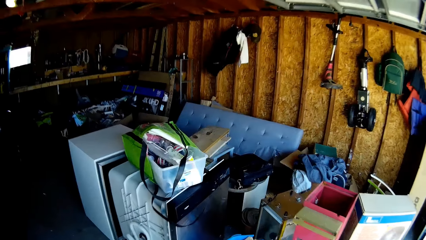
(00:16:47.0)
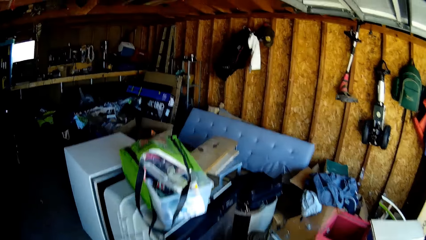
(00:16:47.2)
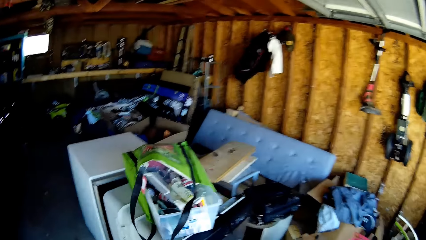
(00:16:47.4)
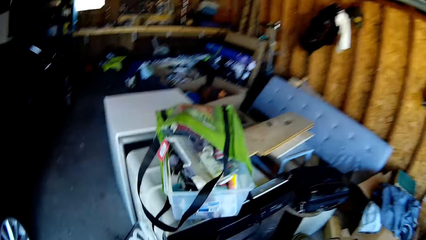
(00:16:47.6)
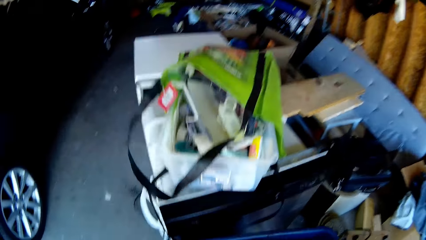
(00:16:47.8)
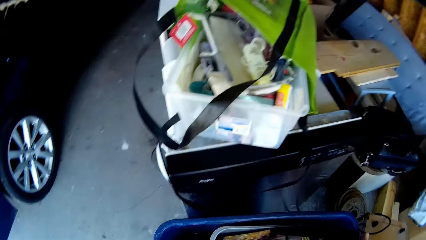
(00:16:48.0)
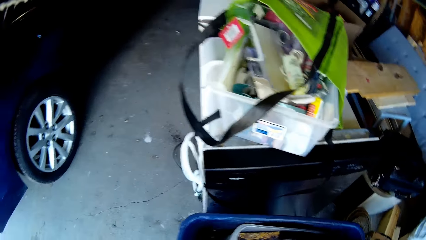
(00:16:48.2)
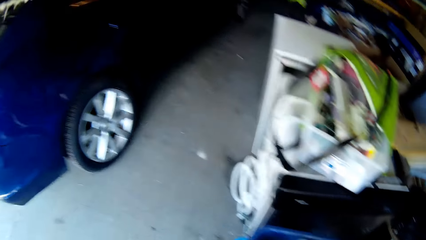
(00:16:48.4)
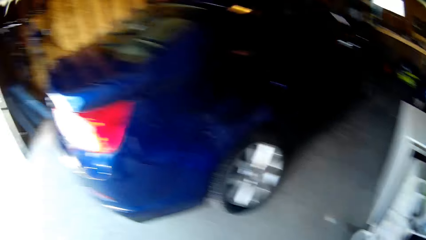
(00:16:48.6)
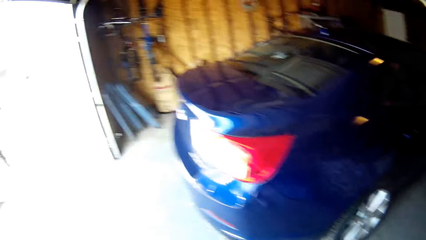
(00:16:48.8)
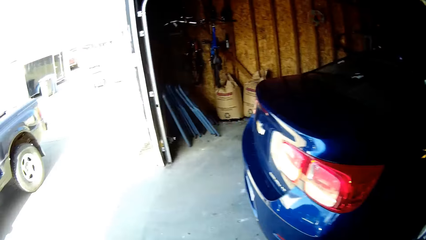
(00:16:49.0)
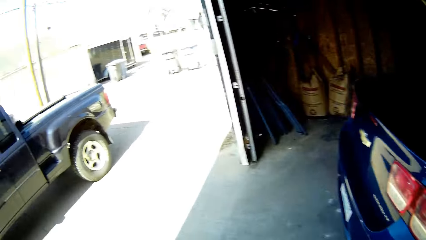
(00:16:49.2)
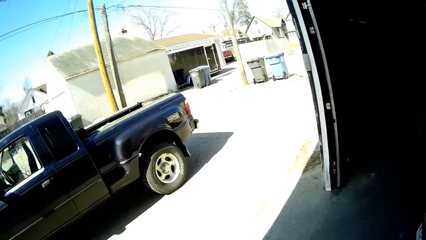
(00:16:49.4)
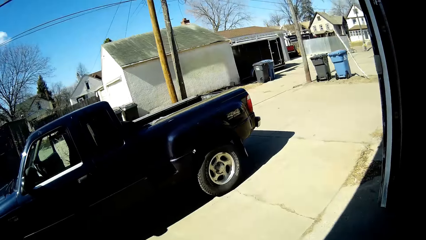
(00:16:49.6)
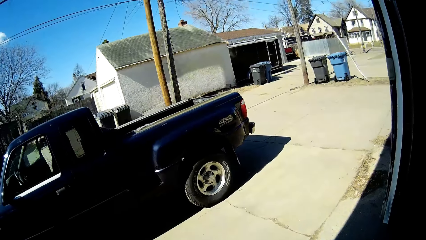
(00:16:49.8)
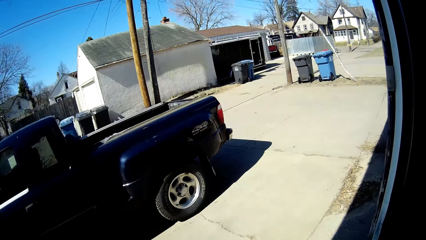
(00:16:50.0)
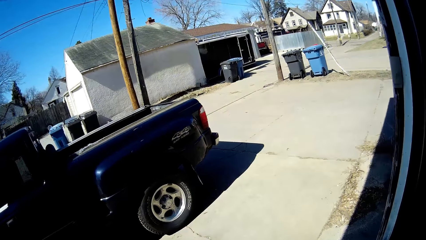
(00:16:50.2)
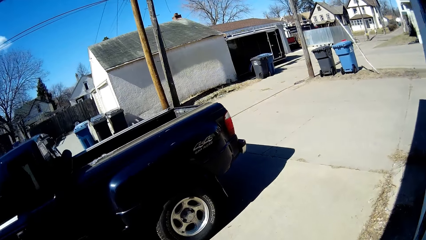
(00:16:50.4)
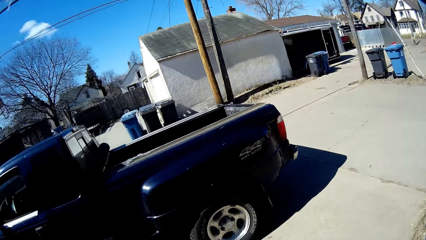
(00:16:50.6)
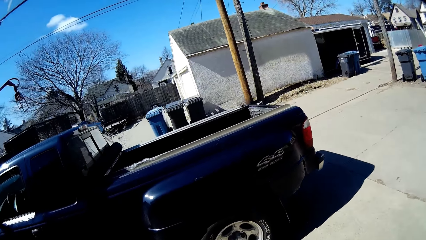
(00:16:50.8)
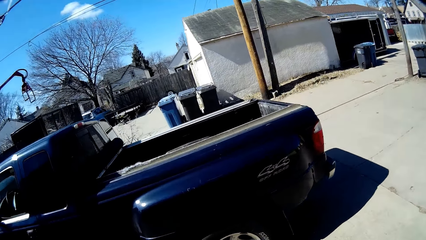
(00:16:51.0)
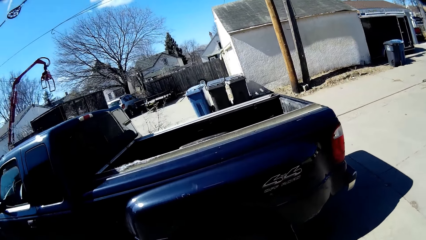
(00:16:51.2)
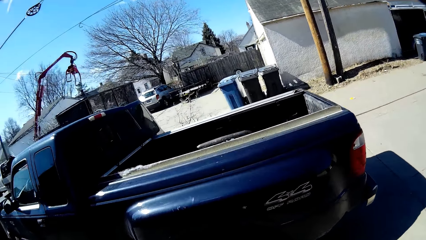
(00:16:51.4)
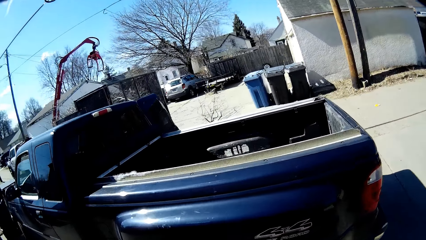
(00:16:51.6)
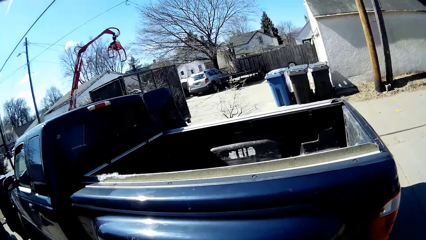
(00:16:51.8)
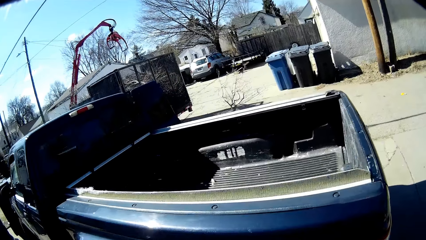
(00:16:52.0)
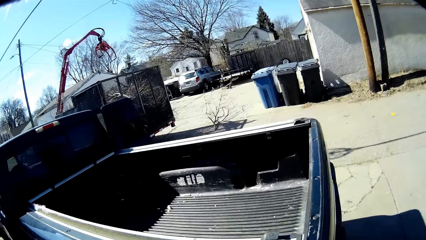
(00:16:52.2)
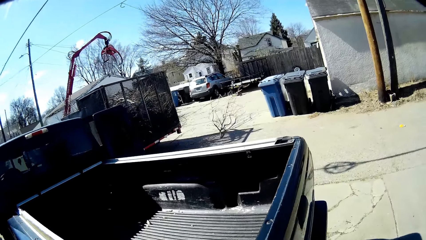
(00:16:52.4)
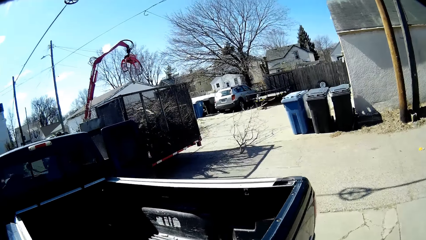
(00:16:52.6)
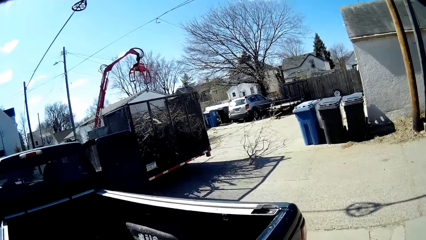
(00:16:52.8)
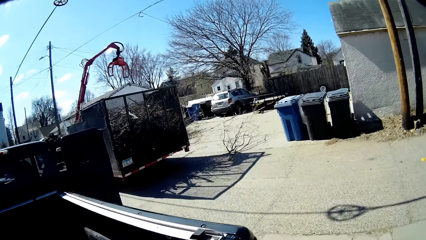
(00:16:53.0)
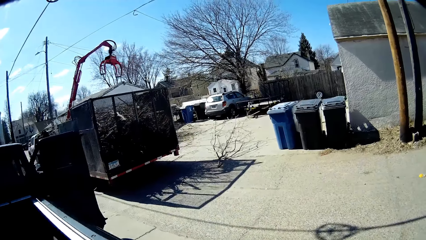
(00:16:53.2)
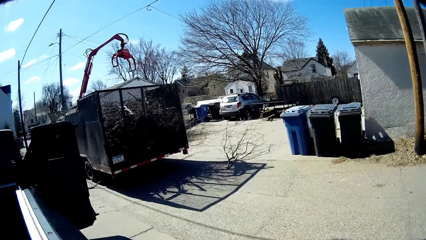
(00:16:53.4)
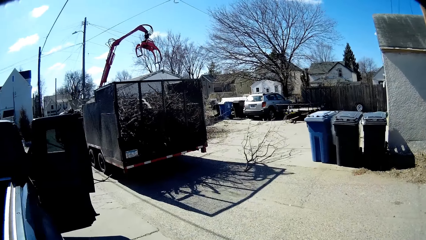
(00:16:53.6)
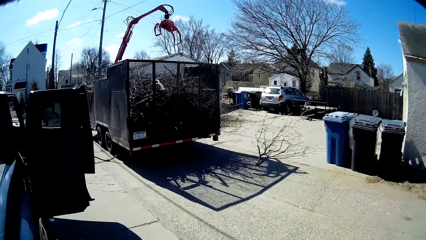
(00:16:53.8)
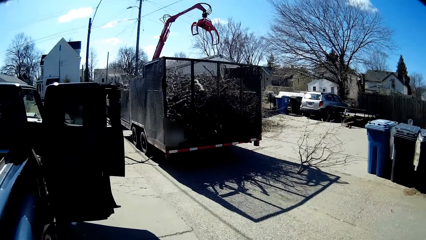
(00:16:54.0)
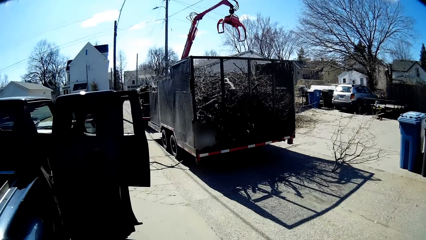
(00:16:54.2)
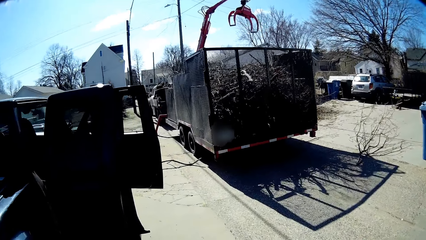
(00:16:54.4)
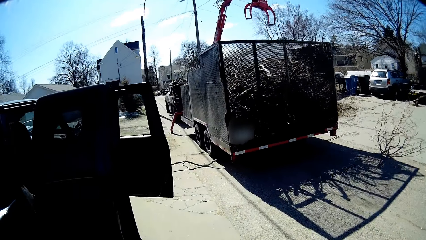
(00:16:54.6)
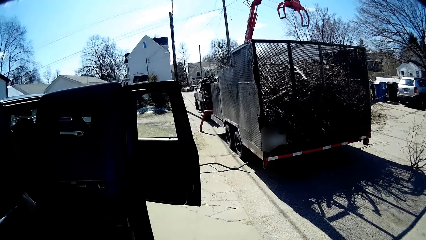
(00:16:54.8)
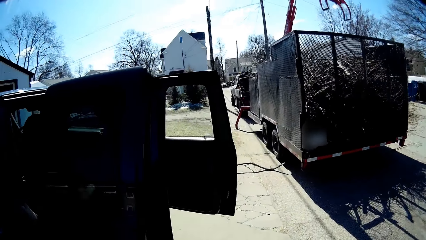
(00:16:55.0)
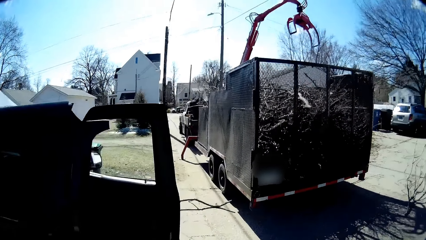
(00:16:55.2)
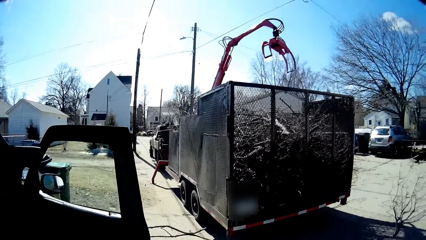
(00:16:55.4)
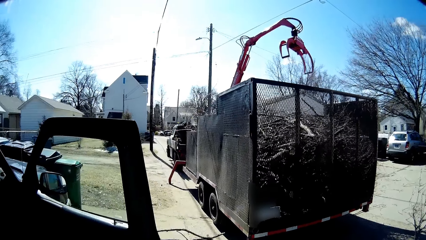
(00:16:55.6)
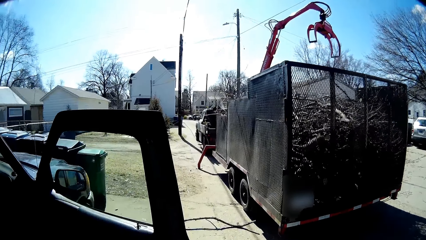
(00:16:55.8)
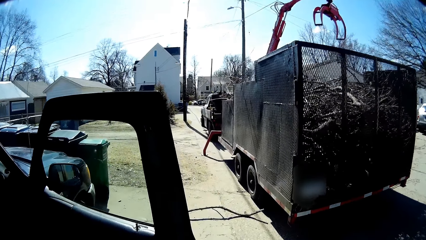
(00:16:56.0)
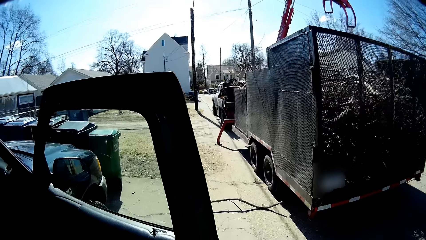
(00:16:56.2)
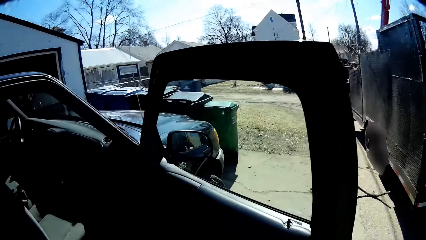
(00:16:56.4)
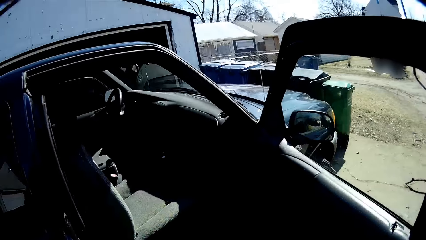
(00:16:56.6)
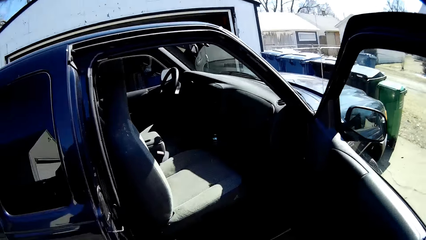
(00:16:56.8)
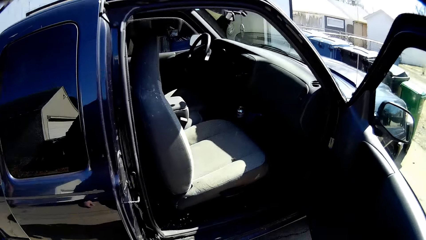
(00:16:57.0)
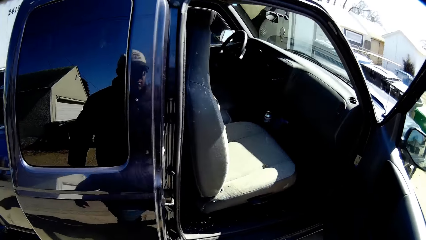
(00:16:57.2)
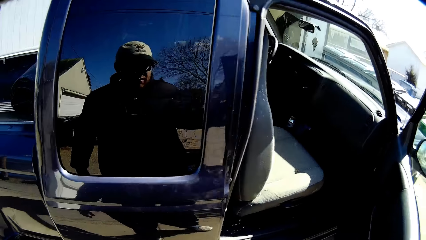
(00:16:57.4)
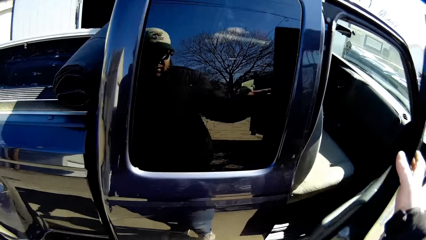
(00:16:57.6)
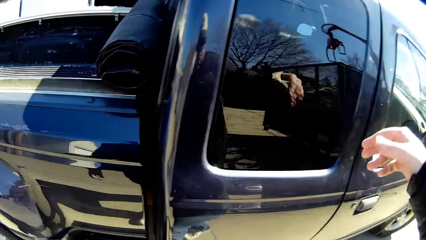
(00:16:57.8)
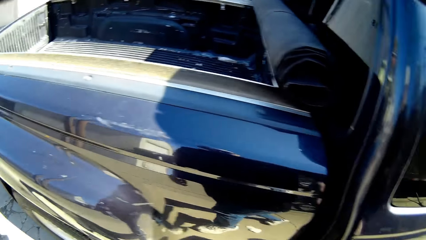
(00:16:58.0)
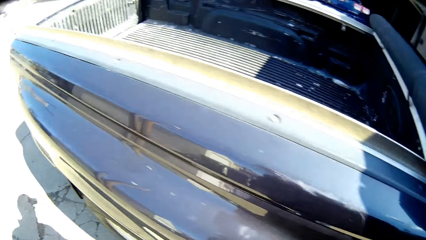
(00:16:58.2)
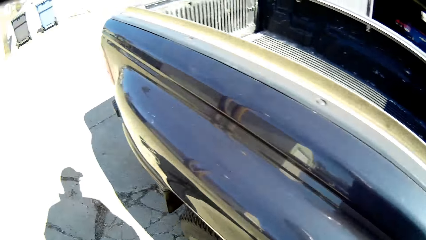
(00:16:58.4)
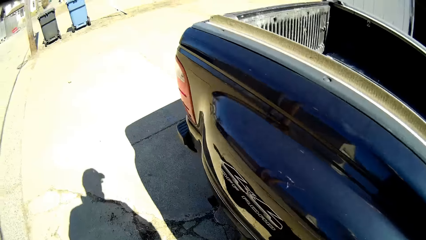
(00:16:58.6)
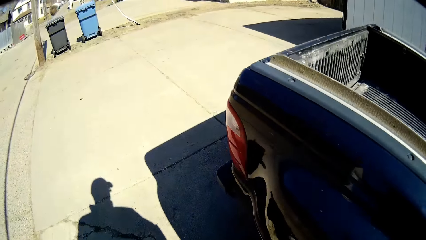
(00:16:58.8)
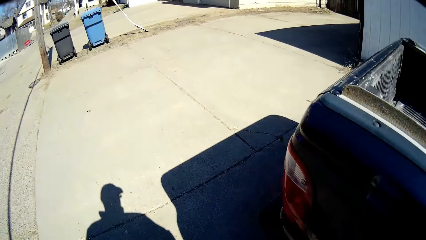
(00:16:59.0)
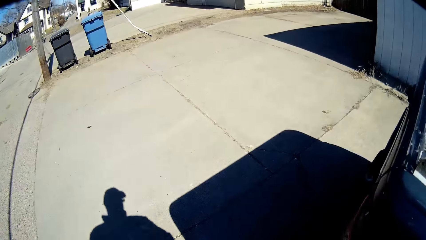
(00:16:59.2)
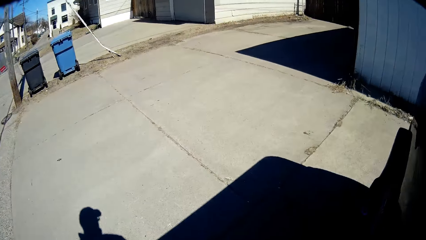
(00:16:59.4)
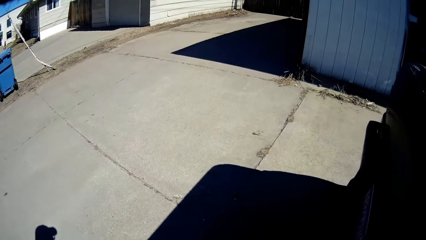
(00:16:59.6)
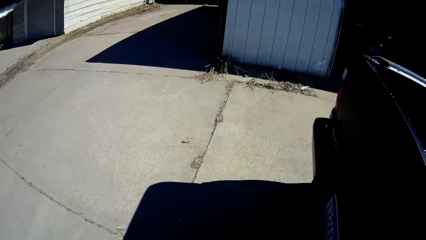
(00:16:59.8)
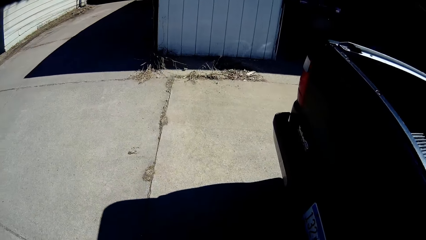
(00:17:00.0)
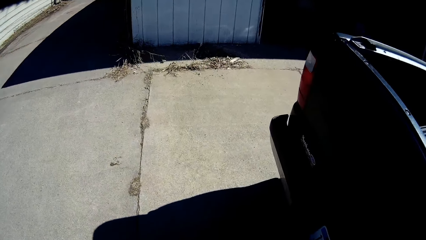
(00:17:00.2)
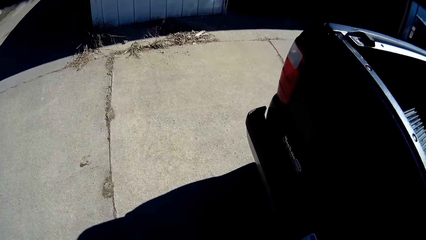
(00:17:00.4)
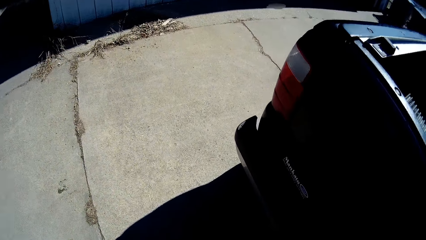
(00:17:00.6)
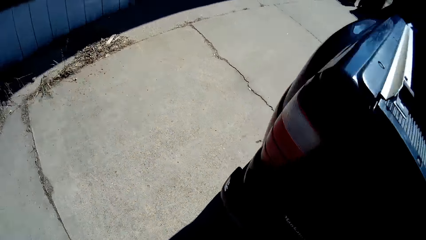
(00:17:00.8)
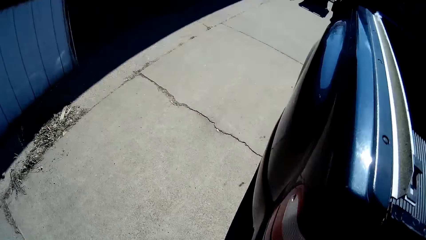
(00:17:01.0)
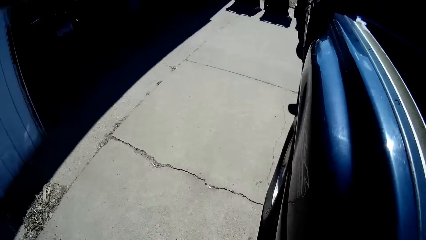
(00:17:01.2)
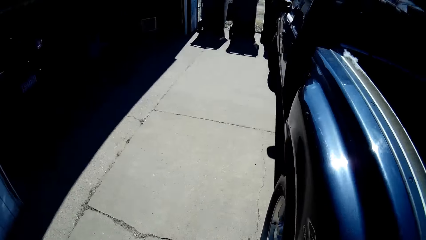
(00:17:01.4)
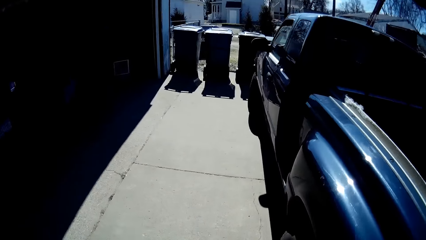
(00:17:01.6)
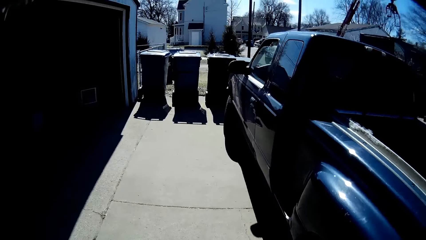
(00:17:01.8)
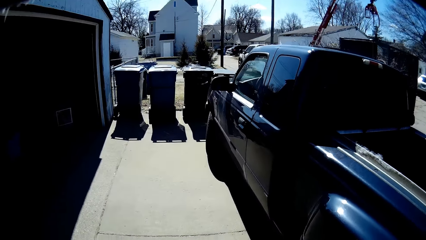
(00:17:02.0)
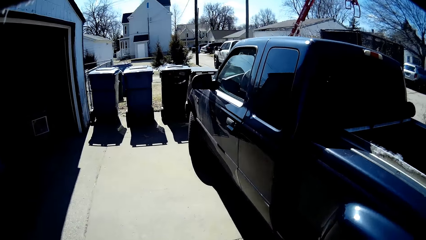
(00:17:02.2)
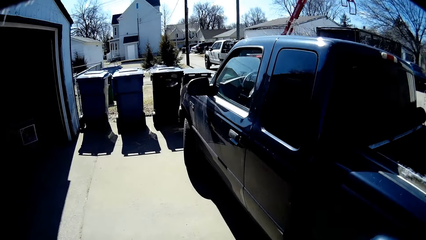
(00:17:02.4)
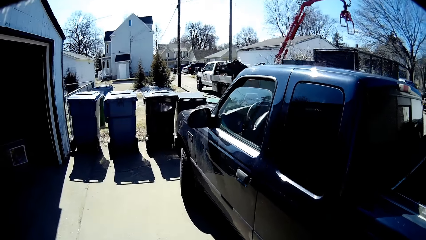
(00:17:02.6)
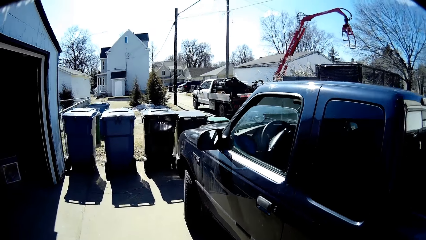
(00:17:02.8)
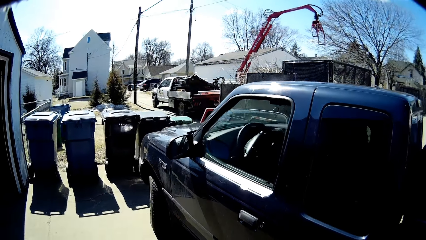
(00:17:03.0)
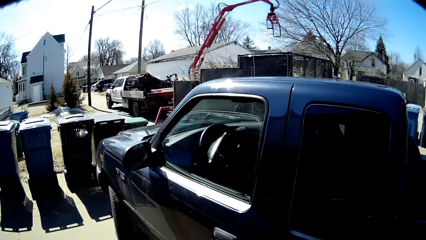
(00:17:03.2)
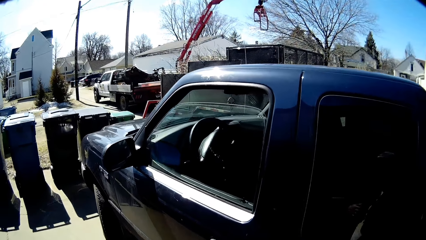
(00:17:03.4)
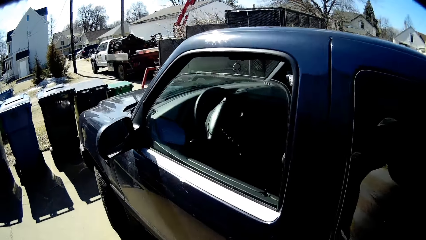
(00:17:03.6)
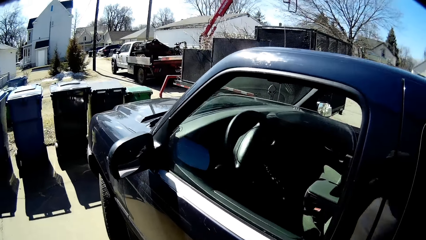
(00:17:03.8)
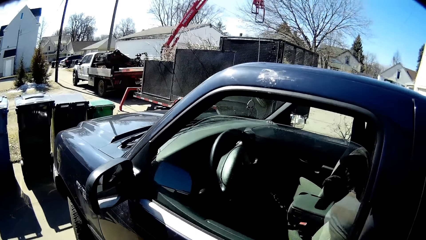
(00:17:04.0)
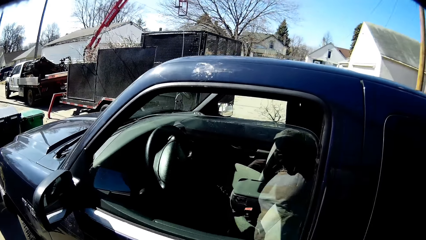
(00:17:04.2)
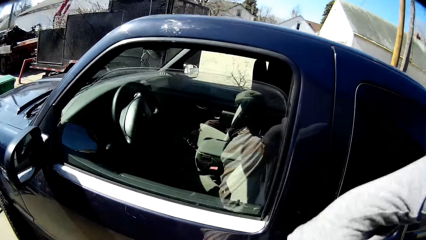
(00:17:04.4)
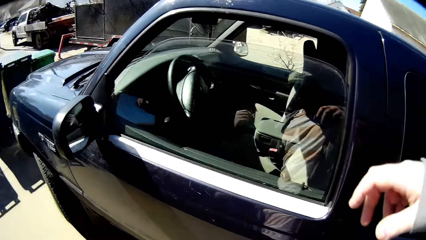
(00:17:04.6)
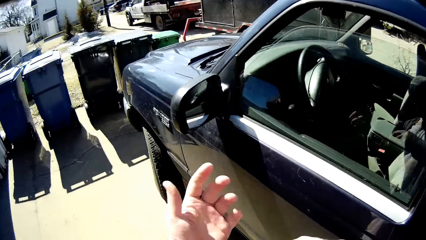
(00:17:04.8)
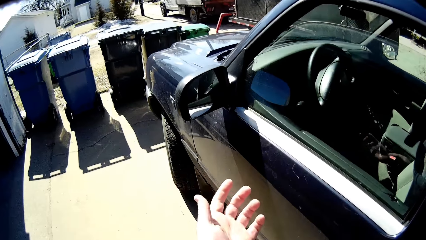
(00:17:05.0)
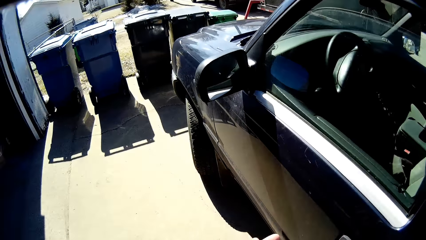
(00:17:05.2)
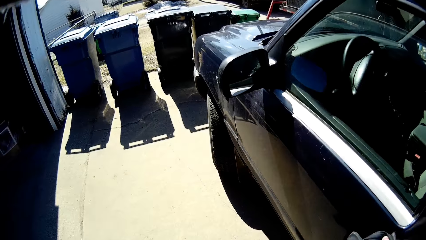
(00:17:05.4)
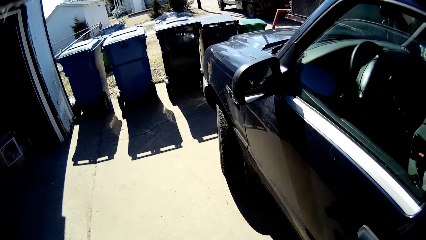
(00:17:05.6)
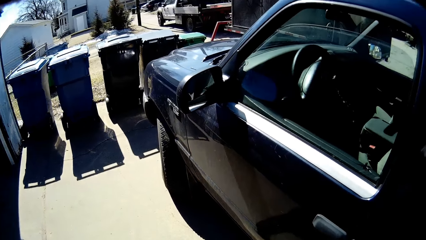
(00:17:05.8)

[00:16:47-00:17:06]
The camera wearer puts the basket down. They walk back to the car. They close the car doors. They walk to the left side of the car. They remove the jacket and open the driver's door.
